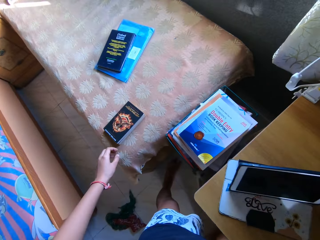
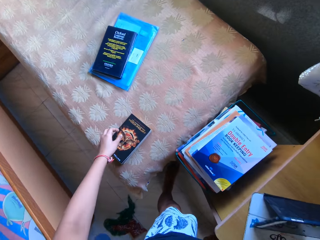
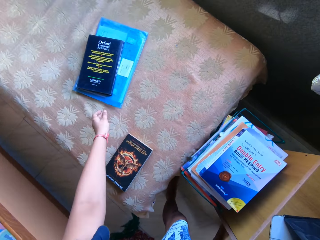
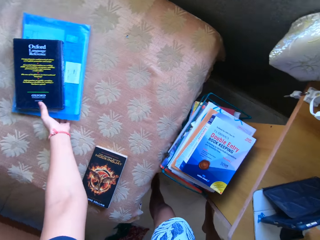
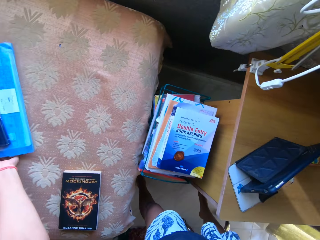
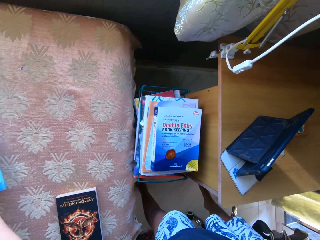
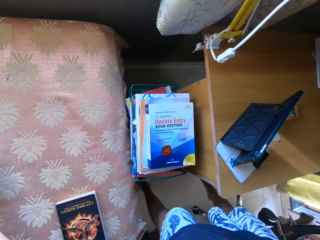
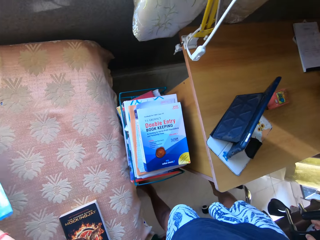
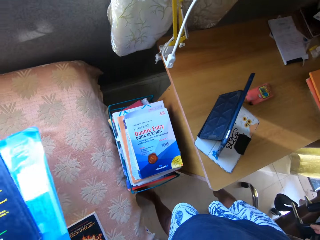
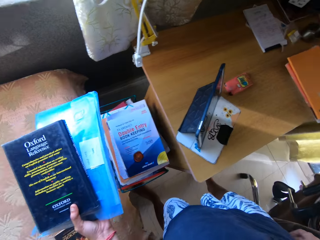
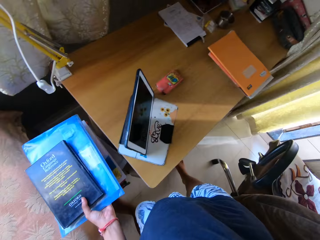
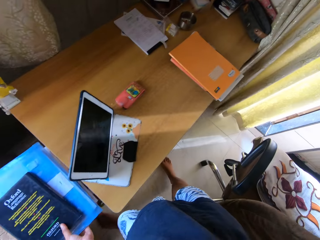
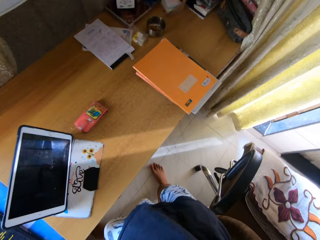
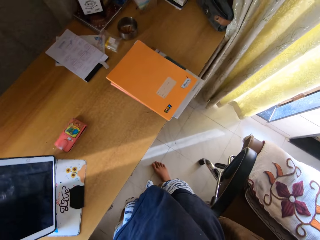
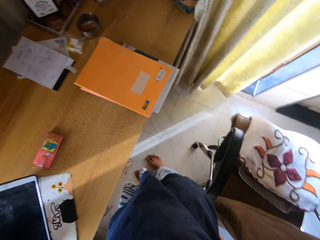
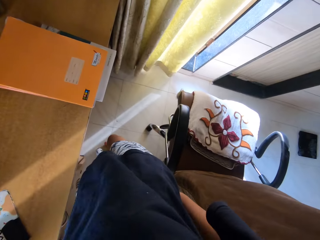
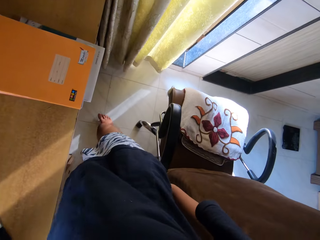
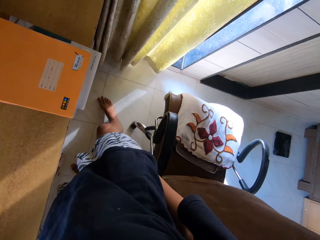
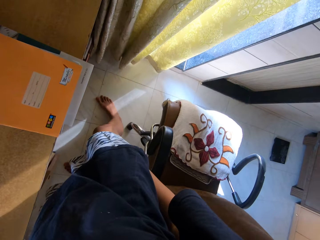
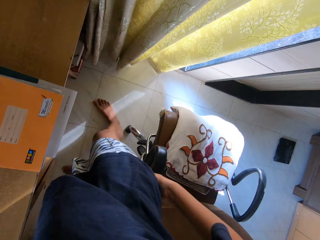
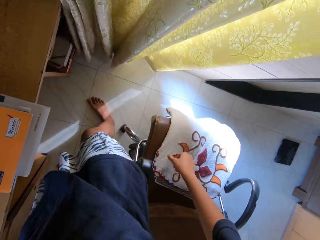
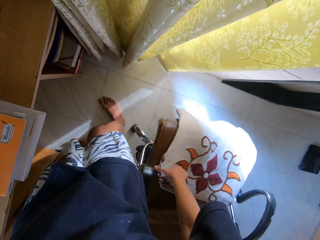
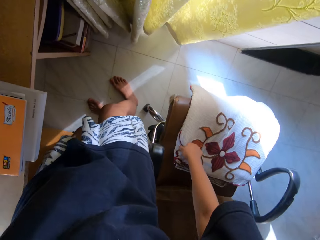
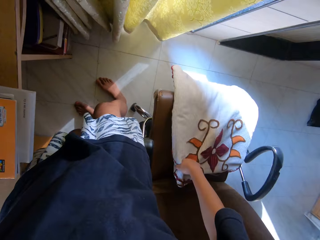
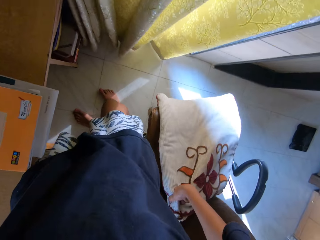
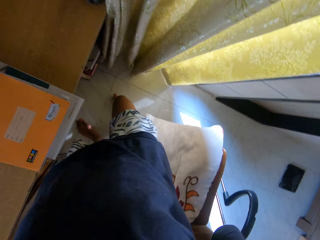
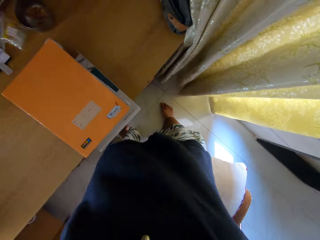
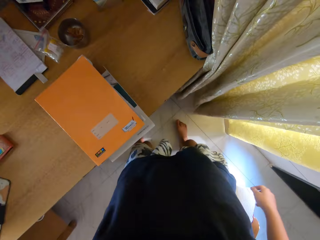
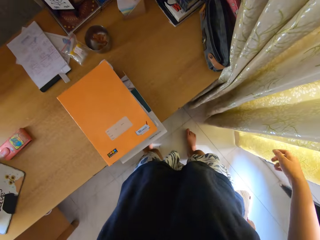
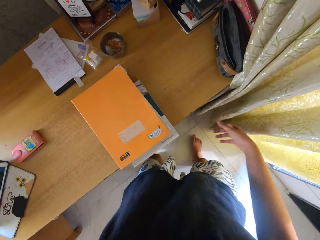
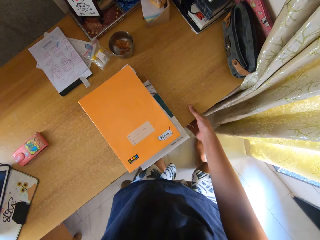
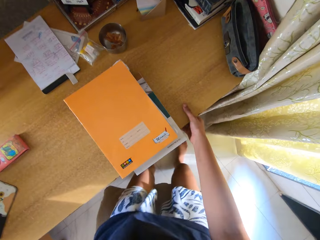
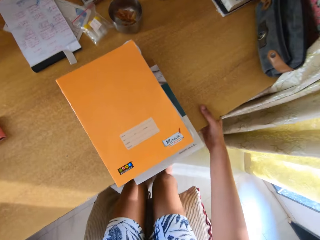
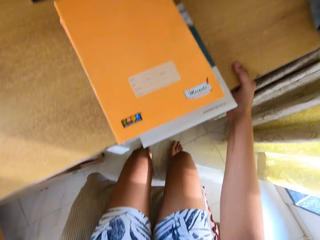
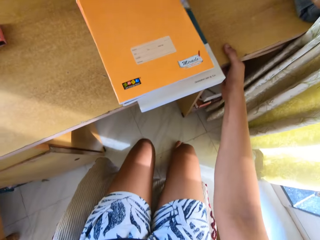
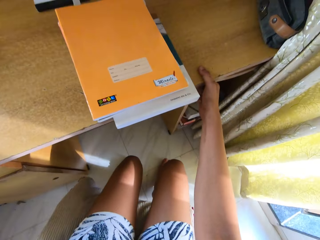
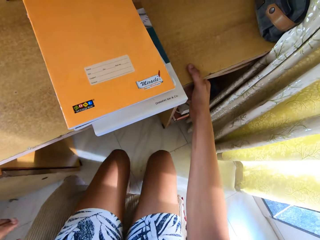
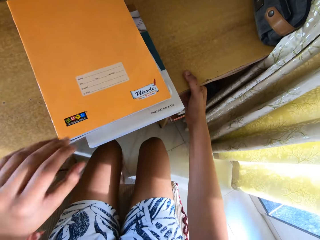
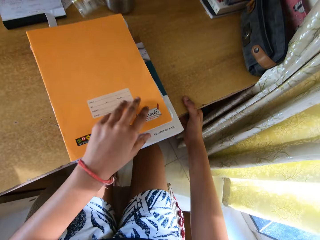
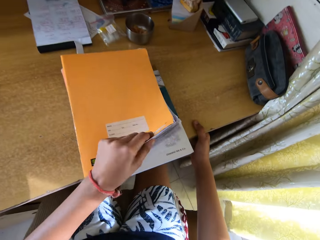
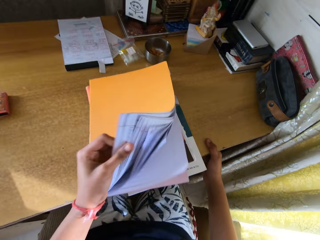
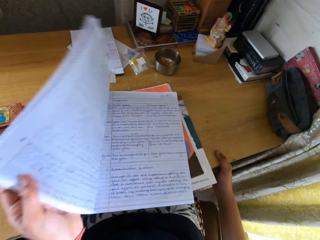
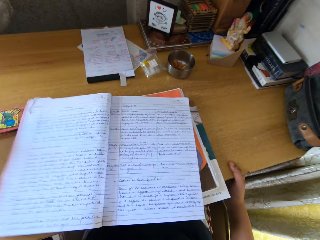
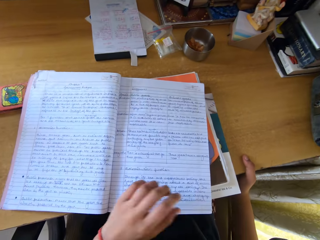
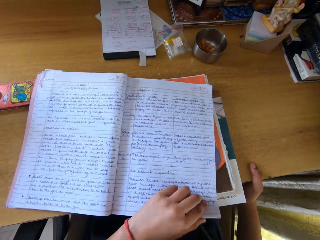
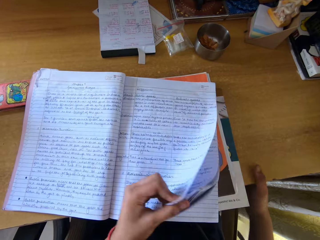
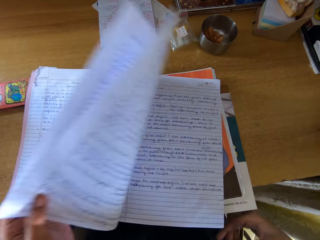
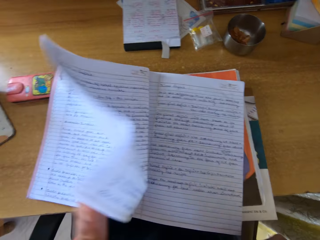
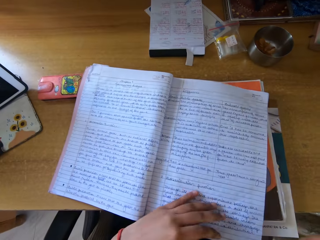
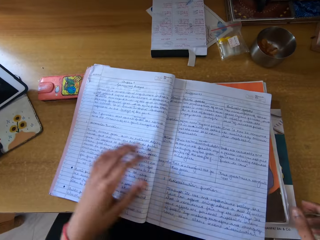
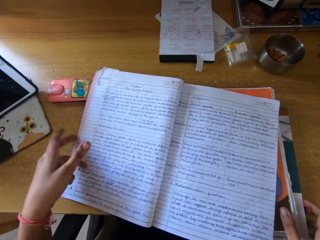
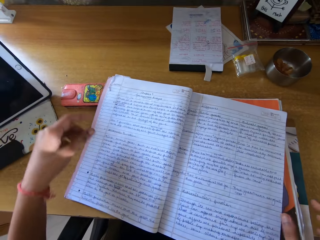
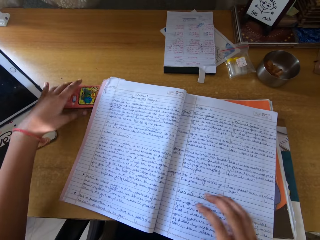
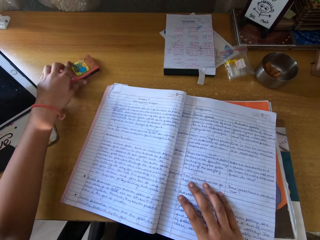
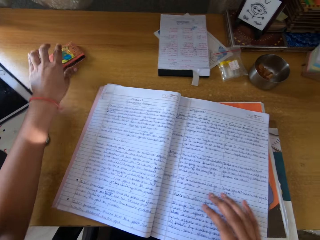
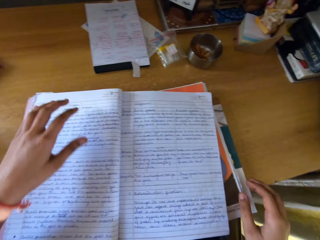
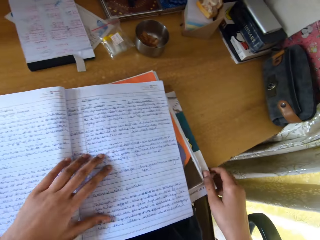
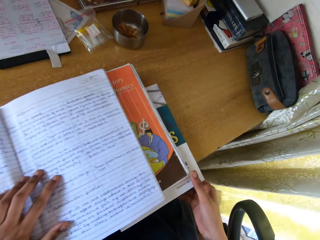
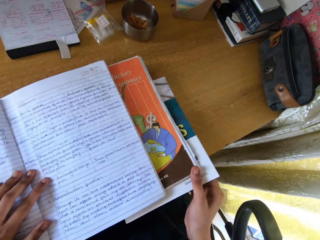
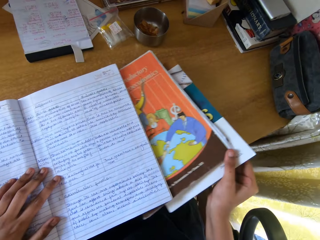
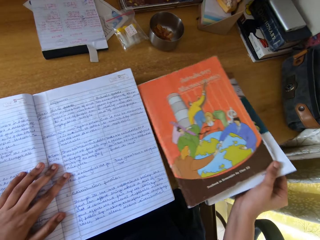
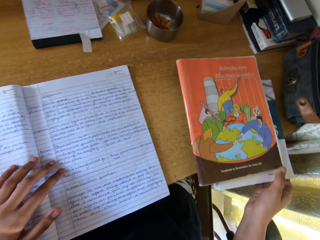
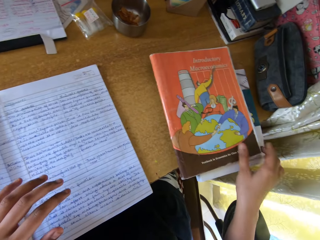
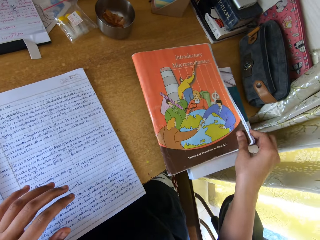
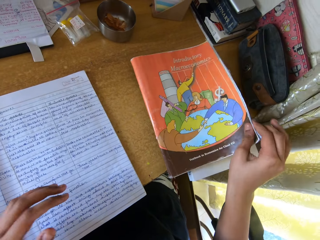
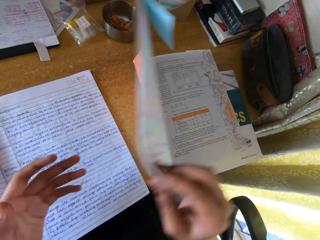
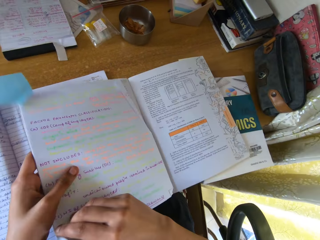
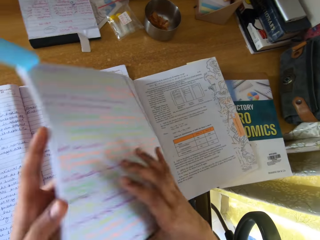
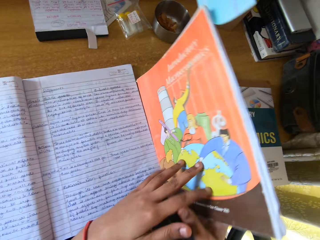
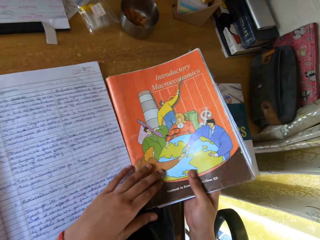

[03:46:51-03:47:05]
The camera wearer moves around. They pick up the books on the bed with the left hand. They place the books on the bookshelf and pull a book in the shelf with the left hand. They move around. They touch the sofa cover. They hold the pillow with the right hand. They sit on the pillow on the chair. They hold the table with the right hand. They open the book with the left hand. They peruse the pages of the book. They move the phone on the table. They move the books on the table. They pick up a book. They open the book with the right hand.

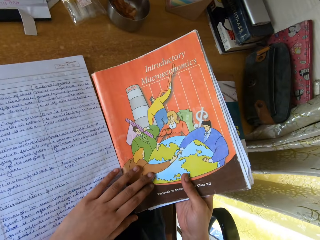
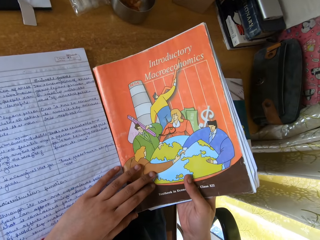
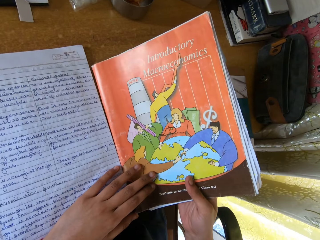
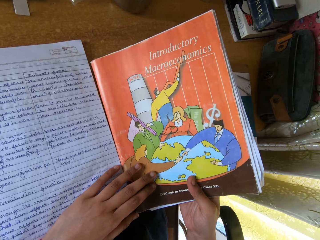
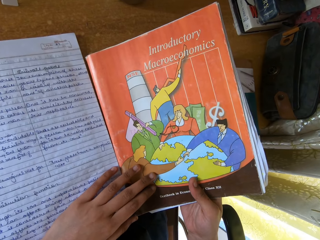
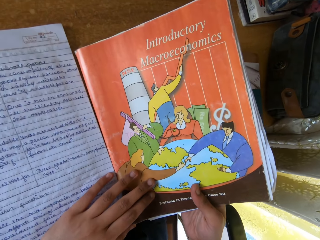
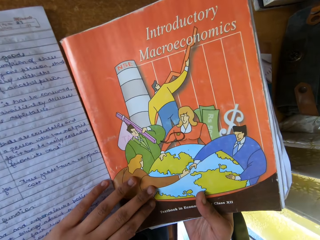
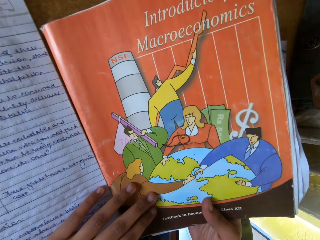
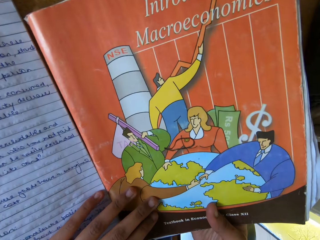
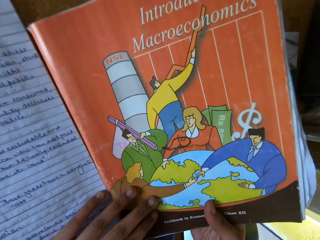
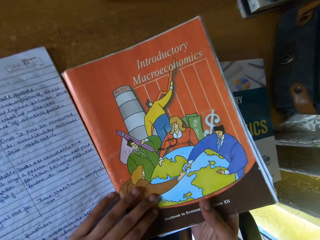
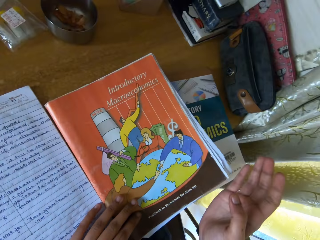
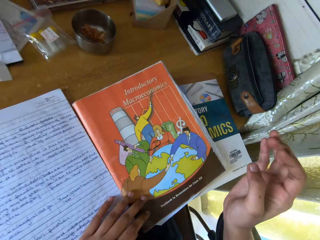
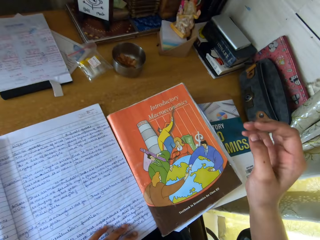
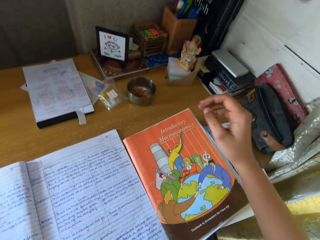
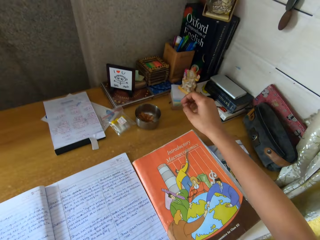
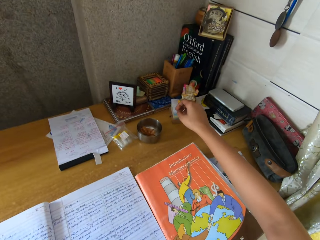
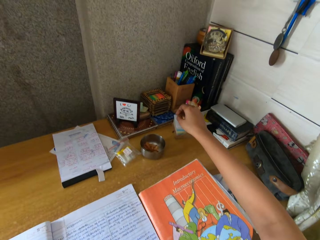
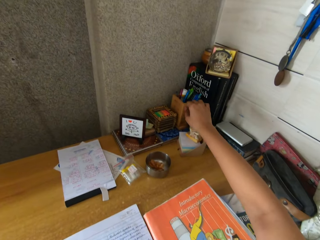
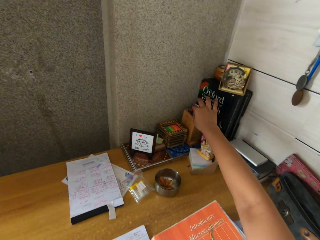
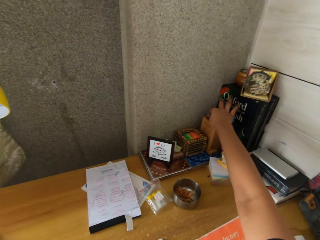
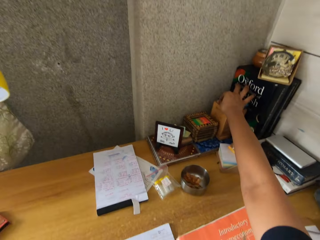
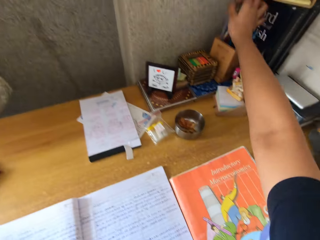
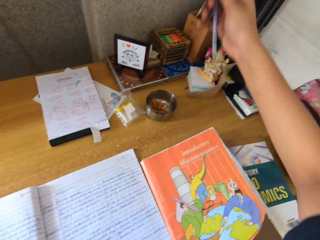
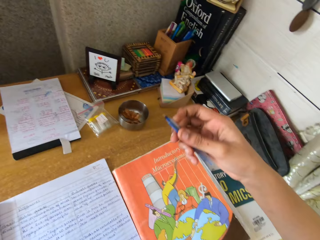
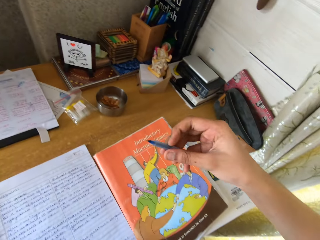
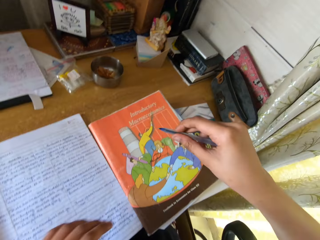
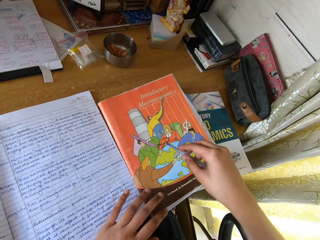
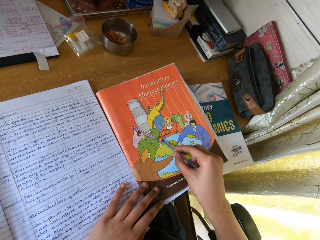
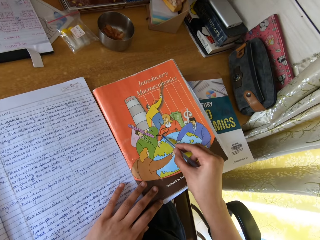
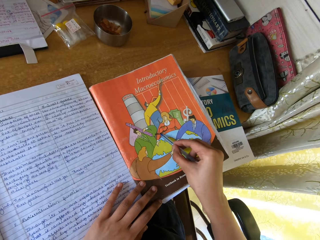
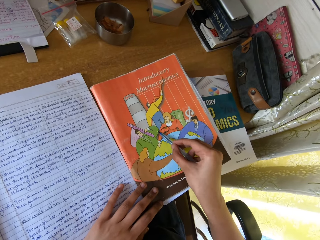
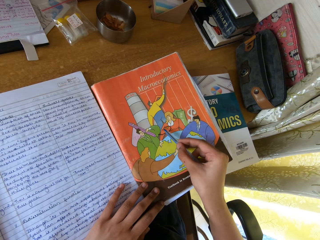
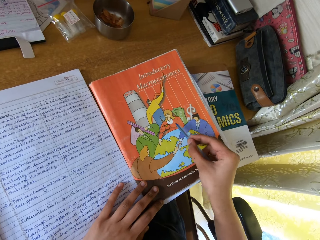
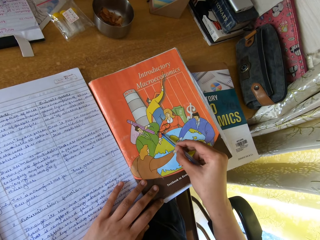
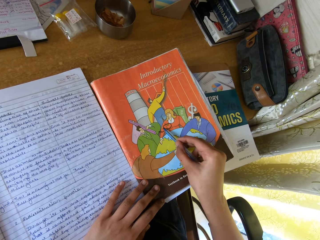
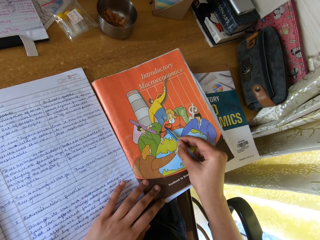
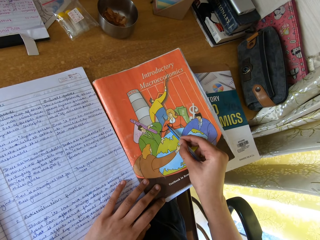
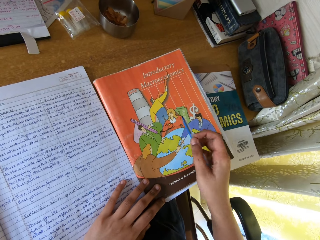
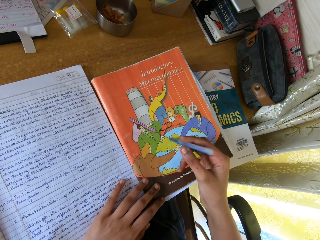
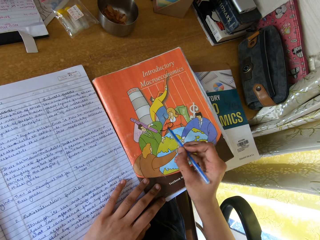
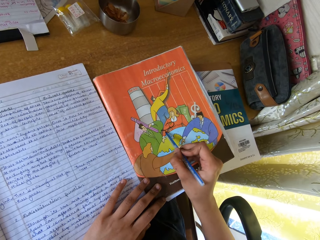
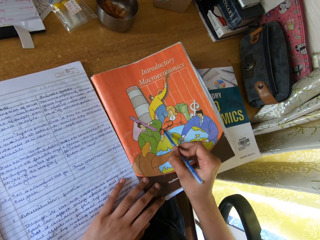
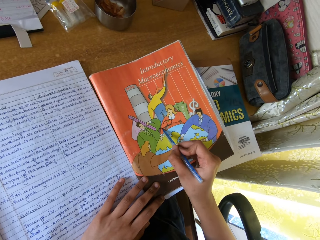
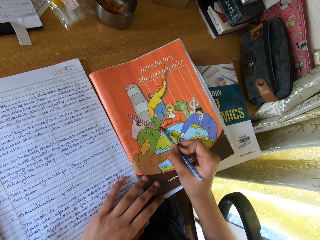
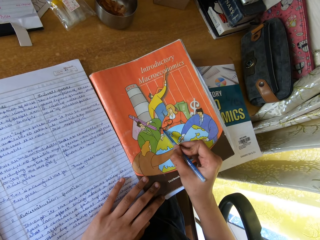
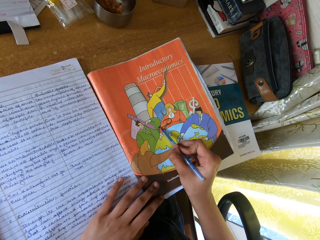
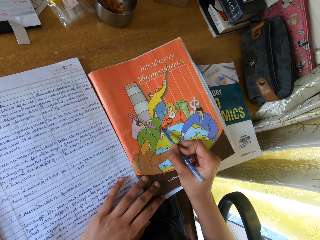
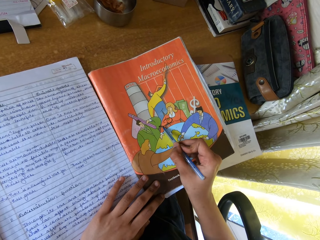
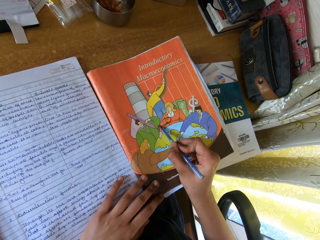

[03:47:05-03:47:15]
The camera wearer turns the book on the cover. They look at the cover of the book. They pick up a pen in the box with the right hand. They delete some writings on the book cover. They draw on the cover with the pen in the right hand.
